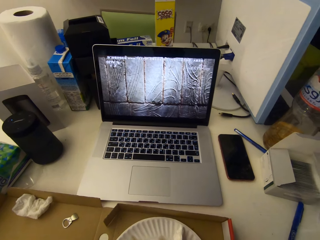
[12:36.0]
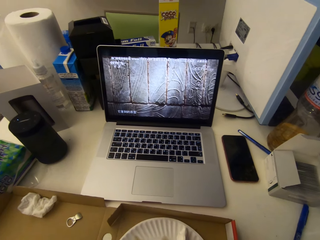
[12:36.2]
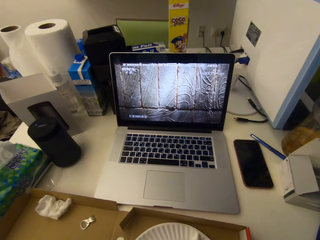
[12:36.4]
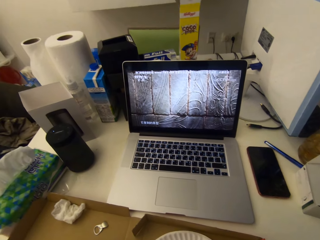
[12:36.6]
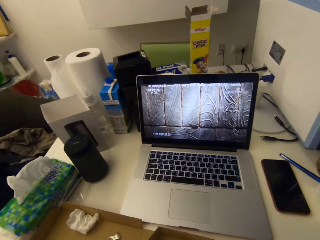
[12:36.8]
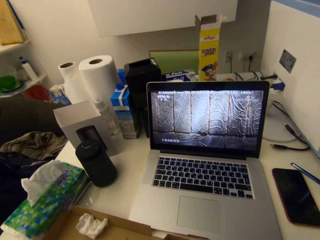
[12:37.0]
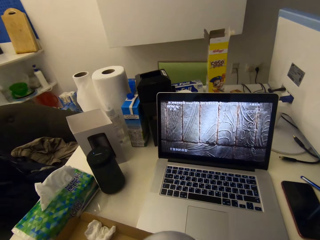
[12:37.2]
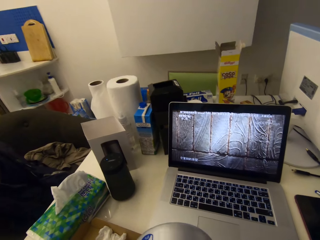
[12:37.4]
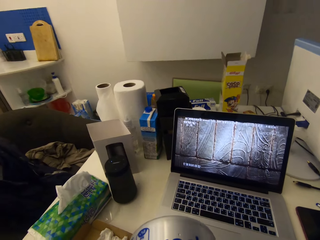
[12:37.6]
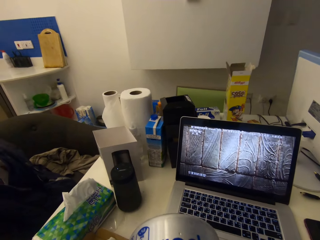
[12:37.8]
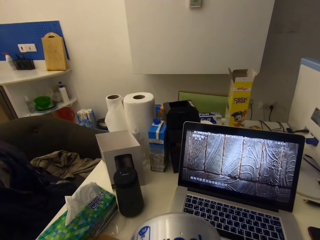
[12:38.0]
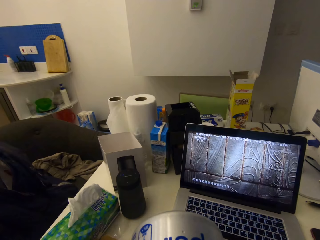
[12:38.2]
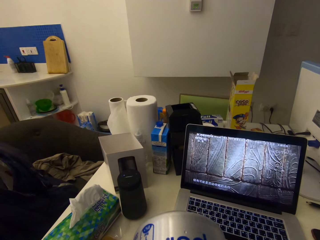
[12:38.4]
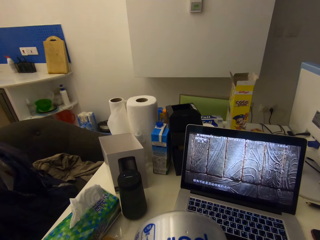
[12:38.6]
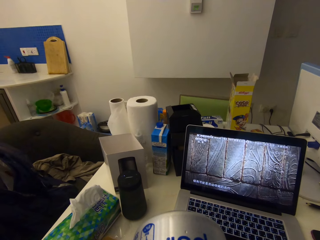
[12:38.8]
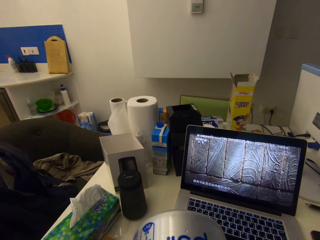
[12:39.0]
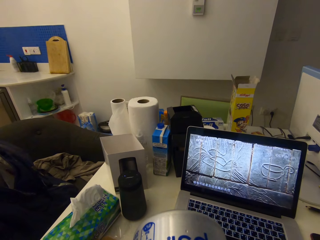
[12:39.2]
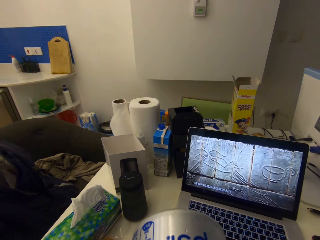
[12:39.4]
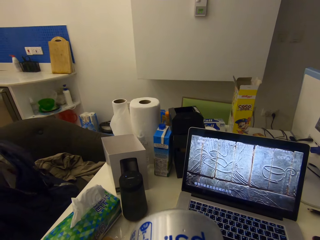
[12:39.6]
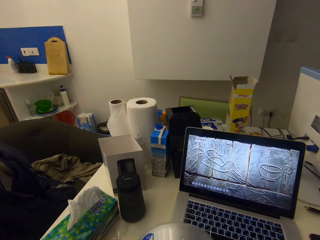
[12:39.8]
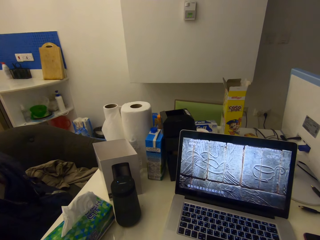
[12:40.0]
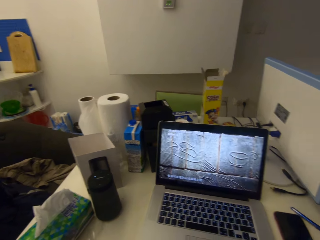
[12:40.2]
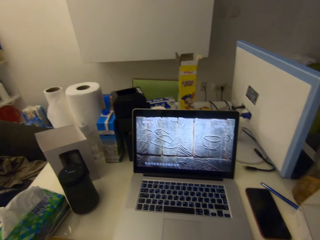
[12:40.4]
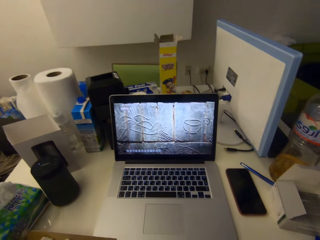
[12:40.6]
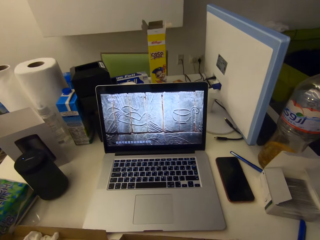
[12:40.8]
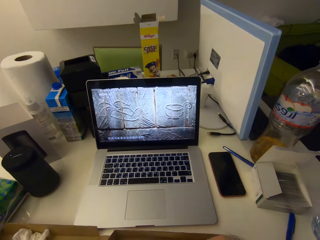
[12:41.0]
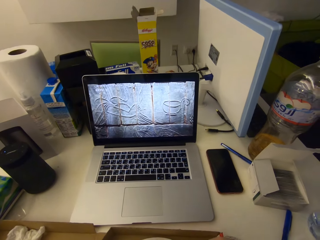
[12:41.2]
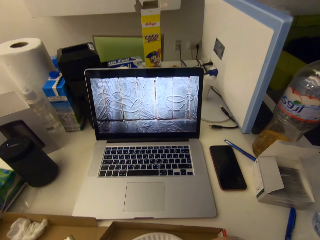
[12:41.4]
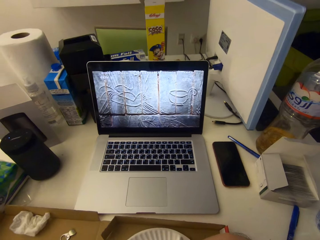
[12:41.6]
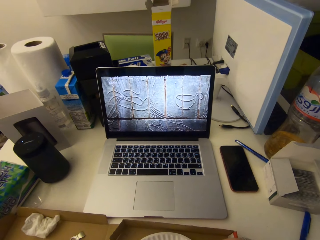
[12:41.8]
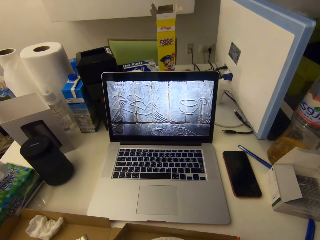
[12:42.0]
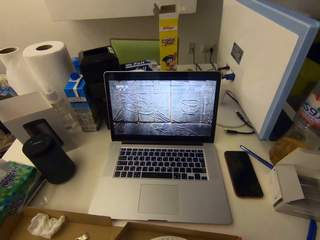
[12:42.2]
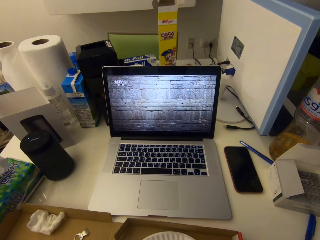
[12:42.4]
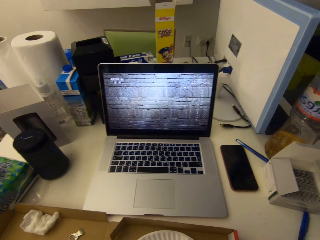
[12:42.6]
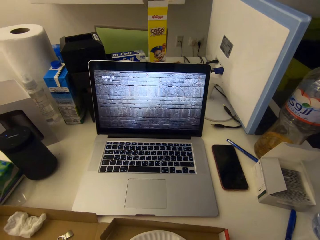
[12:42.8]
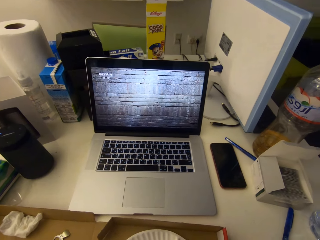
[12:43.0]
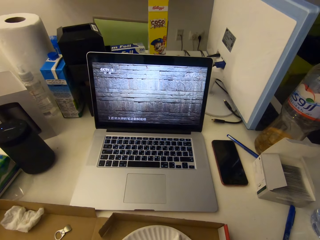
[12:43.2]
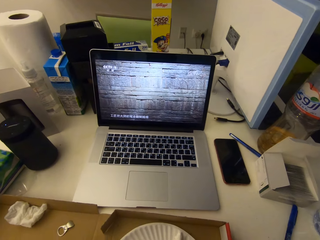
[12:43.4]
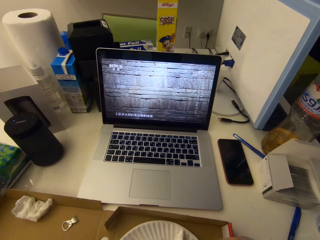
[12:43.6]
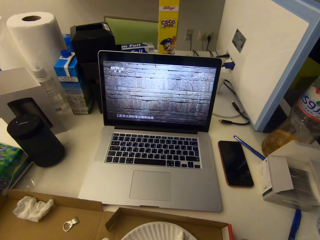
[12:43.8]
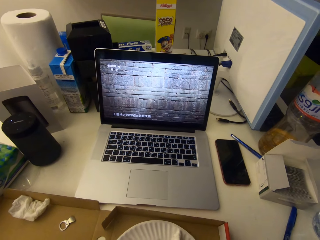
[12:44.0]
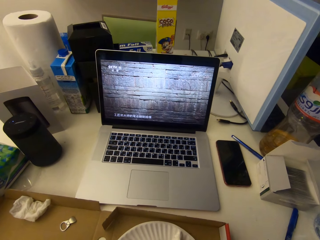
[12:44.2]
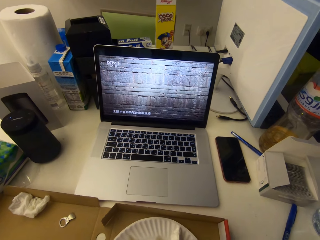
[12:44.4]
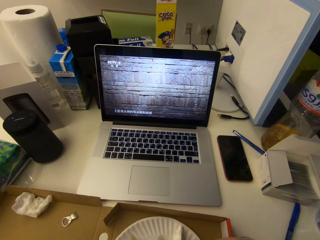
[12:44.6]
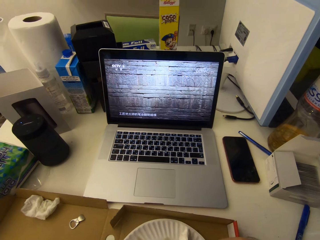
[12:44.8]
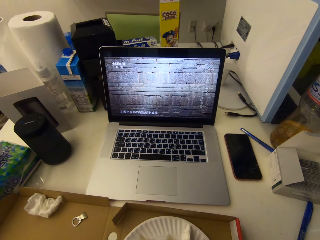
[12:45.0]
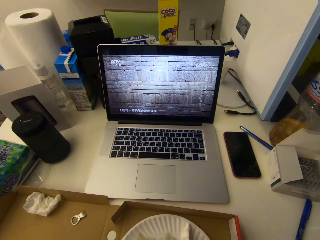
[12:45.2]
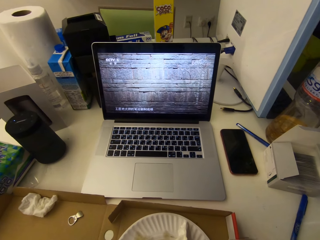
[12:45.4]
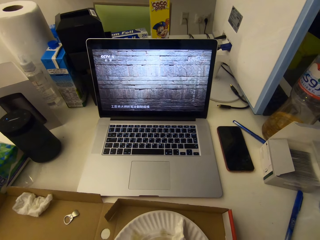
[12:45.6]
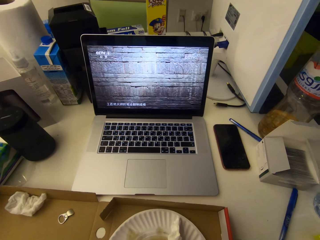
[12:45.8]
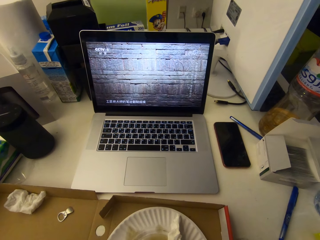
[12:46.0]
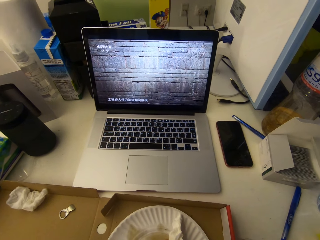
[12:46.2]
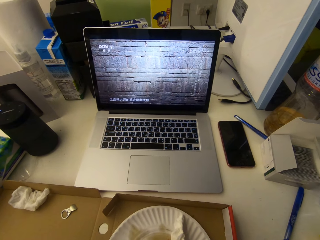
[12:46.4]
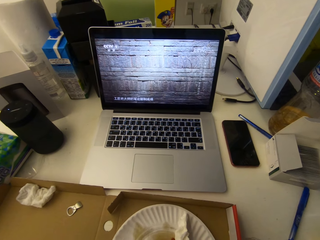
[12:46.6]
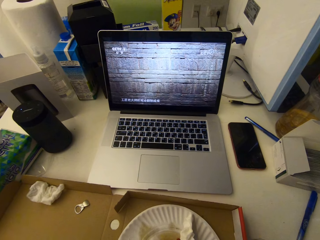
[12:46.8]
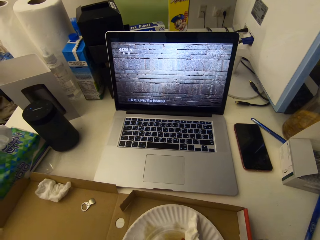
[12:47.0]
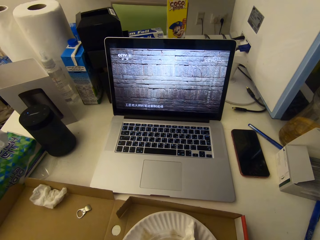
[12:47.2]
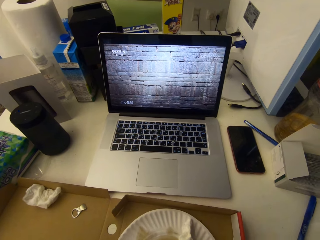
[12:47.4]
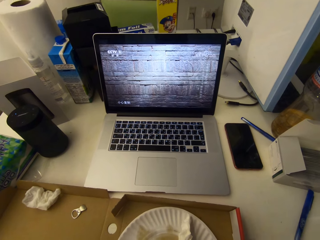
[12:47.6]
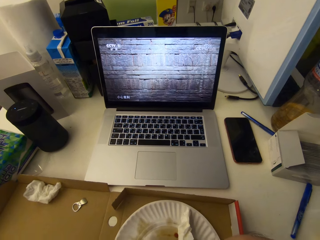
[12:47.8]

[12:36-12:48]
The camera wearer drinks the contents of the can drink. They stop drinking.

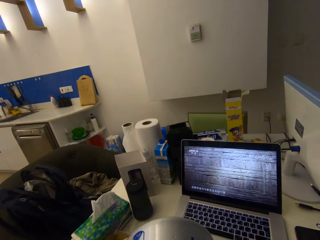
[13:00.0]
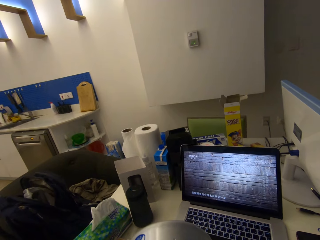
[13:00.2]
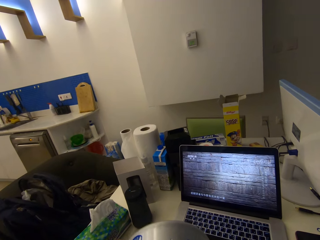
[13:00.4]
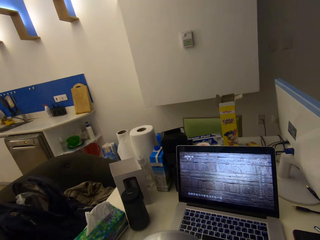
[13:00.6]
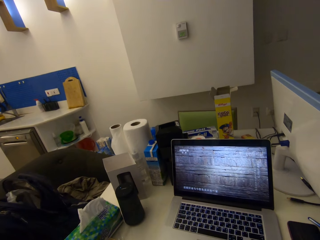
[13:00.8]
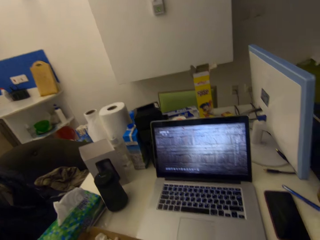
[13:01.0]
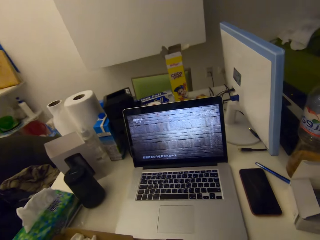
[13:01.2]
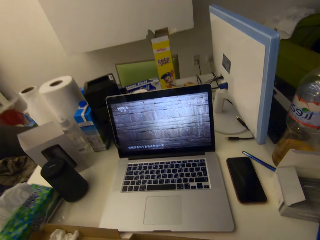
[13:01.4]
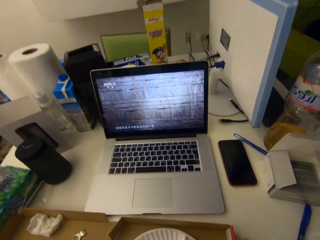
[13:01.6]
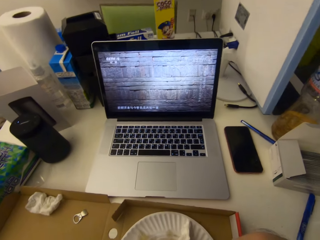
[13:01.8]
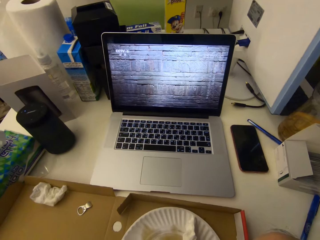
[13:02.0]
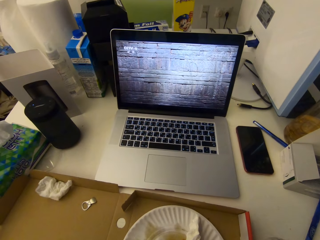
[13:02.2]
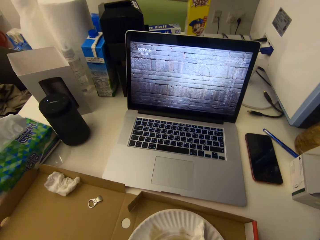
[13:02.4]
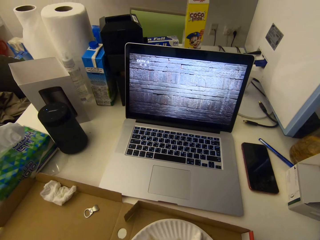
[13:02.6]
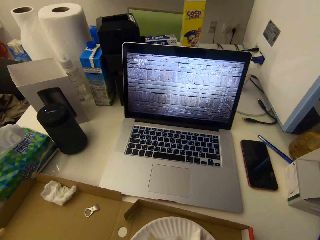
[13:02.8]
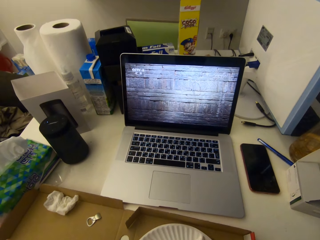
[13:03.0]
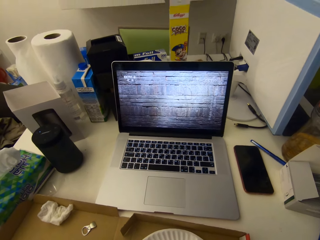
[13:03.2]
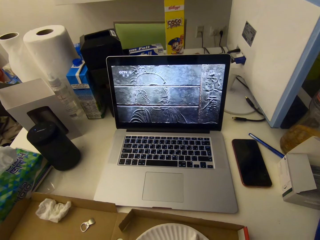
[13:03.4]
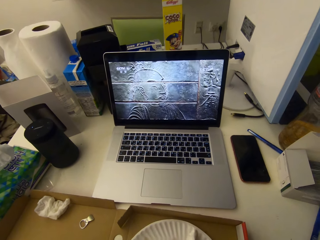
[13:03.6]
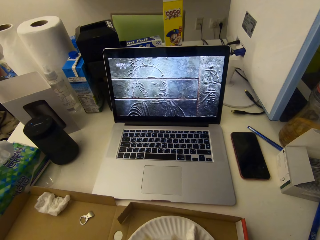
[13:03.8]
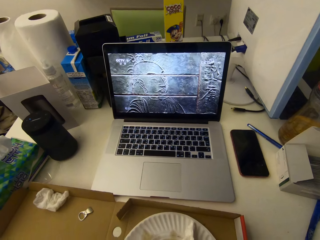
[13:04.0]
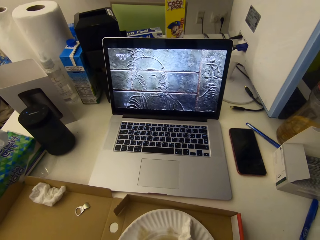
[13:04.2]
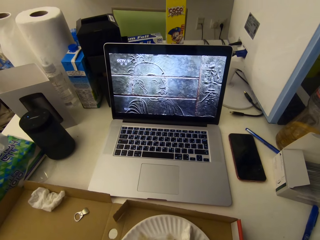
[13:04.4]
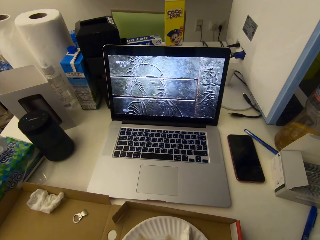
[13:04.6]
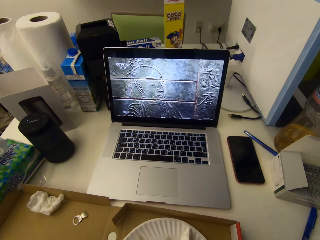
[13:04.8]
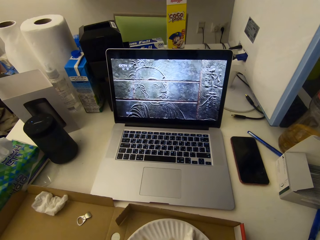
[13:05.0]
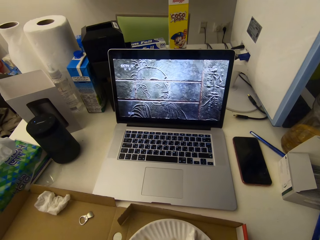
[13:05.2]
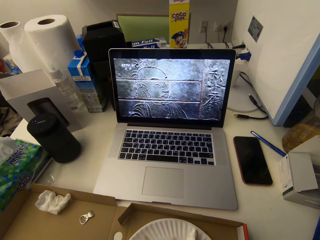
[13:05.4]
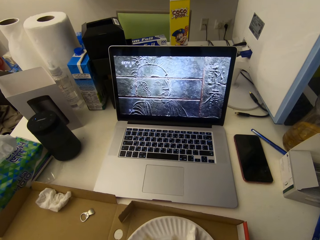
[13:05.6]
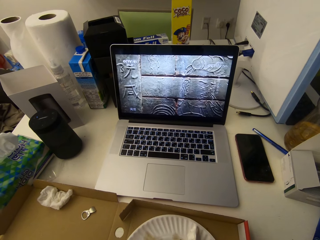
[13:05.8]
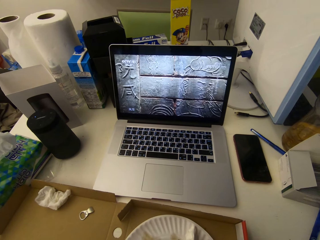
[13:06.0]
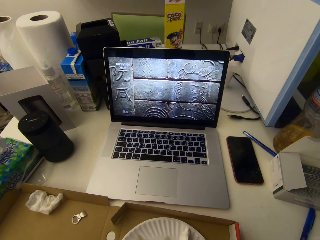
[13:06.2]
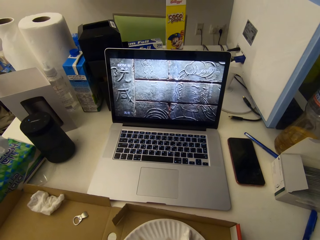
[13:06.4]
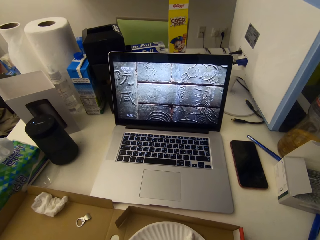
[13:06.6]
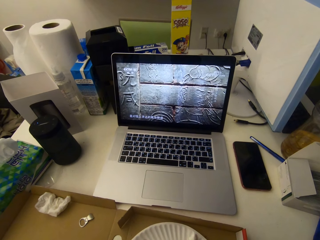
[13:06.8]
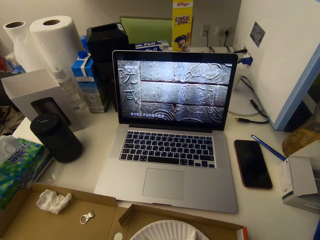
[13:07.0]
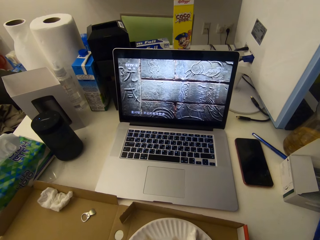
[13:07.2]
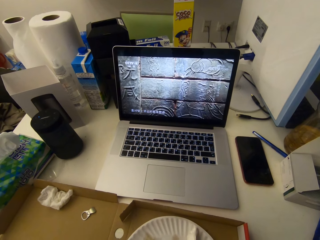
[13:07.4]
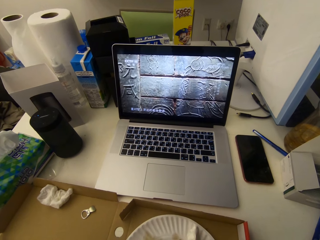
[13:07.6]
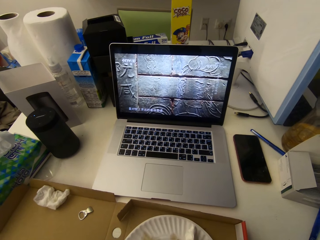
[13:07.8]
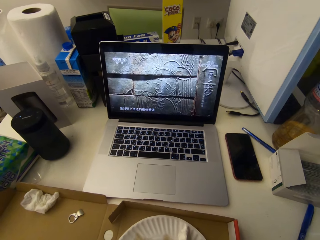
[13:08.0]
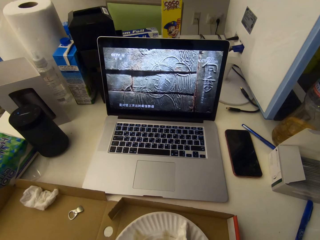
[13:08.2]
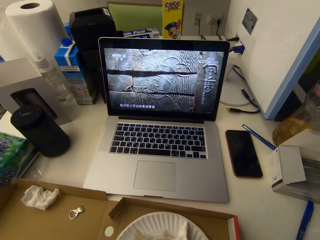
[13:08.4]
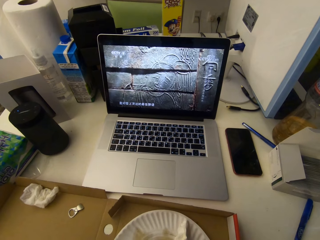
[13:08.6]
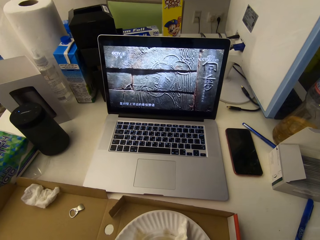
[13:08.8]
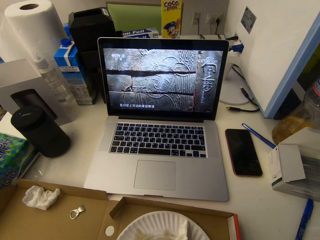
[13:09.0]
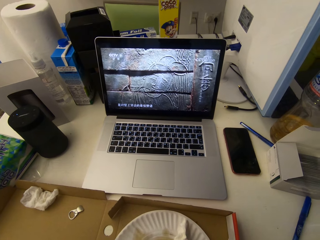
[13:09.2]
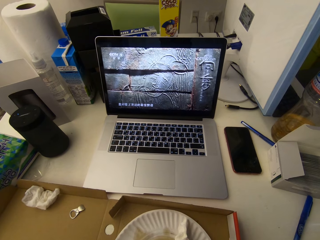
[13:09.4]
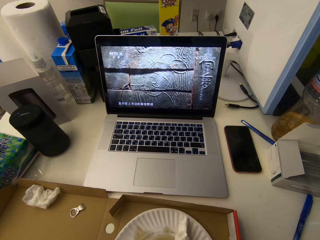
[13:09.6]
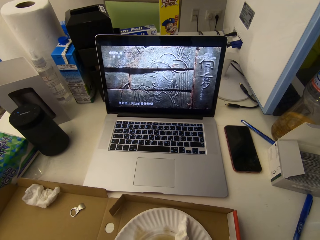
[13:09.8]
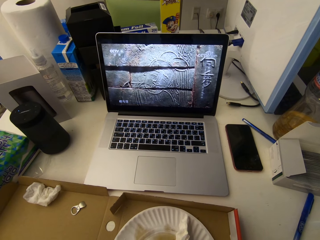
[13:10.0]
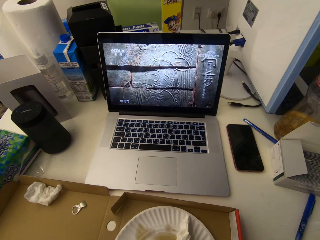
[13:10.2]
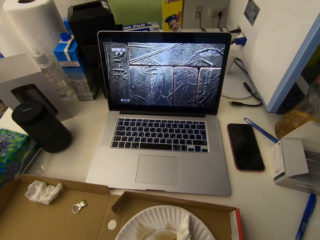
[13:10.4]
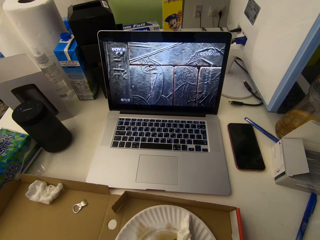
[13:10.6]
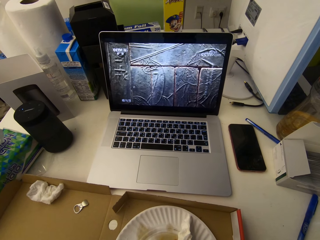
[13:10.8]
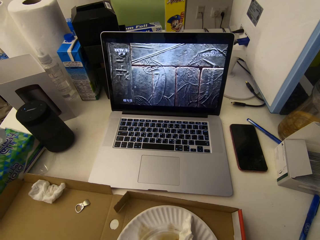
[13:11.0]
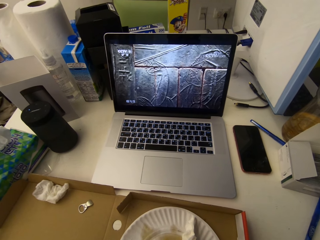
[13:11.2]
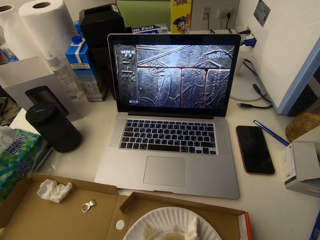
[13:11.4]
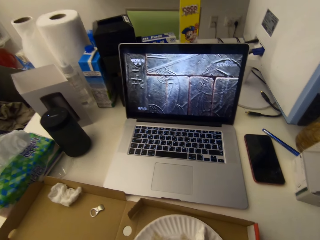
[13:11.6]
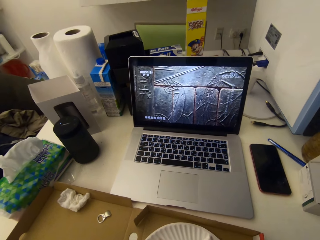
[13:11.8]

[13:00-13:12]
The camera wearer drinks the contents of the can drink. They stop drinking.
